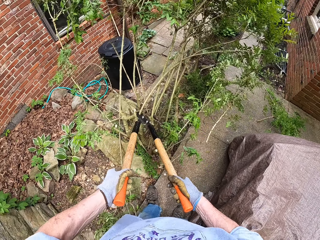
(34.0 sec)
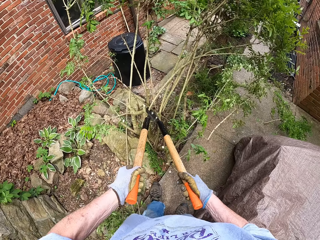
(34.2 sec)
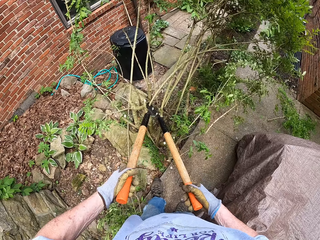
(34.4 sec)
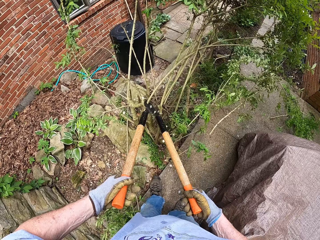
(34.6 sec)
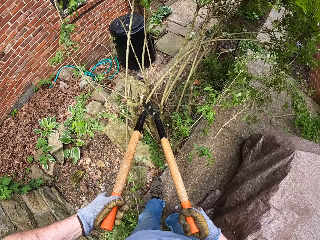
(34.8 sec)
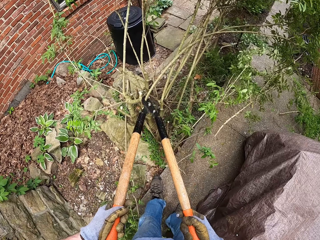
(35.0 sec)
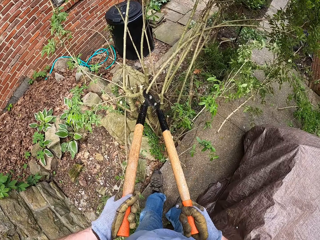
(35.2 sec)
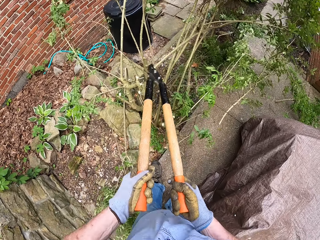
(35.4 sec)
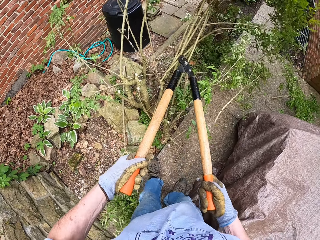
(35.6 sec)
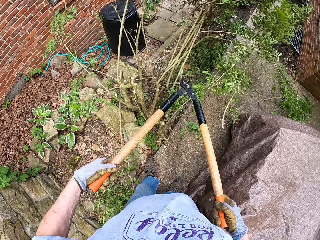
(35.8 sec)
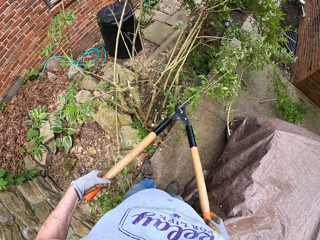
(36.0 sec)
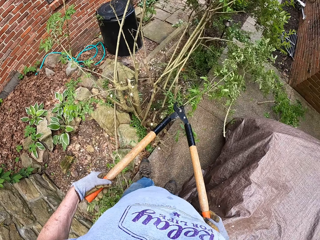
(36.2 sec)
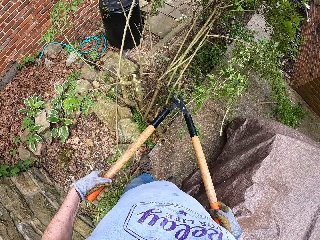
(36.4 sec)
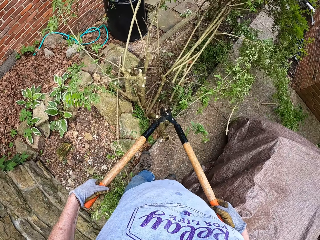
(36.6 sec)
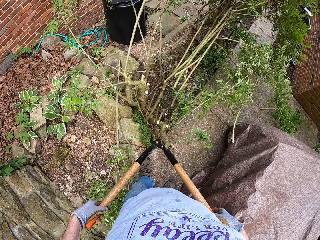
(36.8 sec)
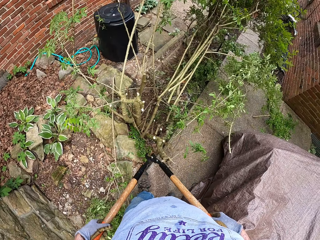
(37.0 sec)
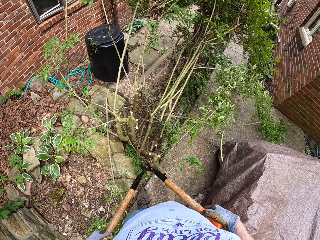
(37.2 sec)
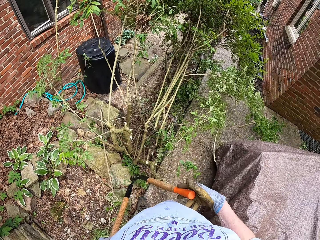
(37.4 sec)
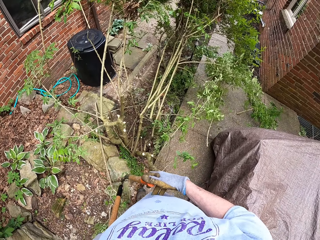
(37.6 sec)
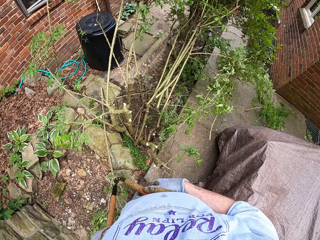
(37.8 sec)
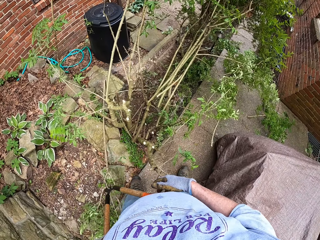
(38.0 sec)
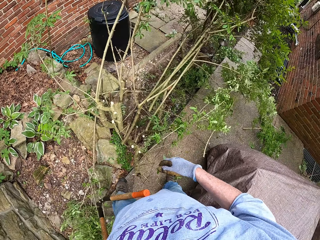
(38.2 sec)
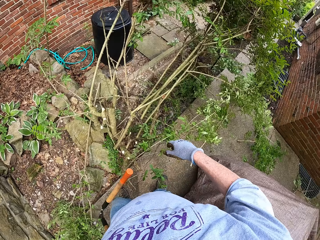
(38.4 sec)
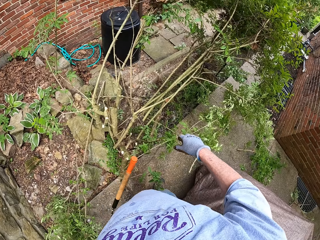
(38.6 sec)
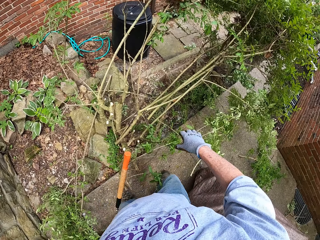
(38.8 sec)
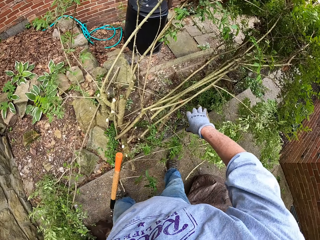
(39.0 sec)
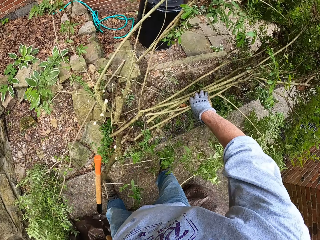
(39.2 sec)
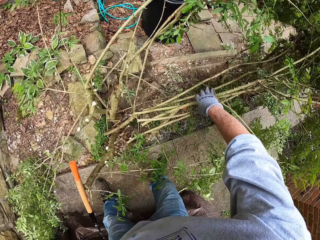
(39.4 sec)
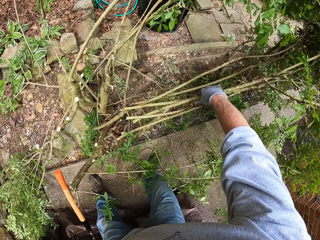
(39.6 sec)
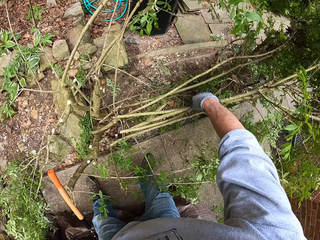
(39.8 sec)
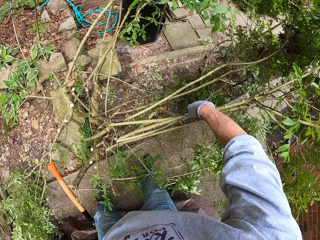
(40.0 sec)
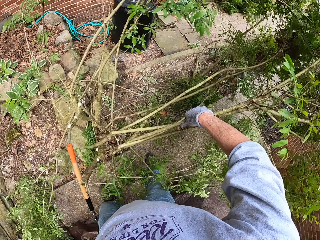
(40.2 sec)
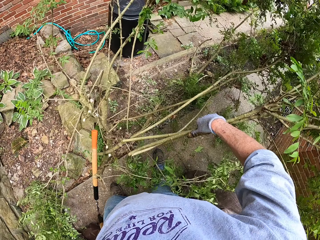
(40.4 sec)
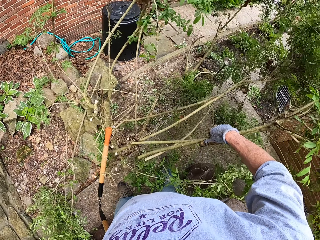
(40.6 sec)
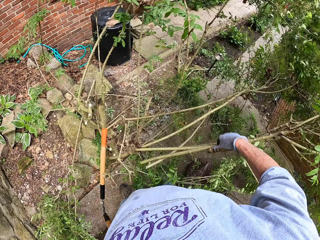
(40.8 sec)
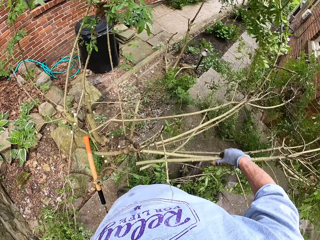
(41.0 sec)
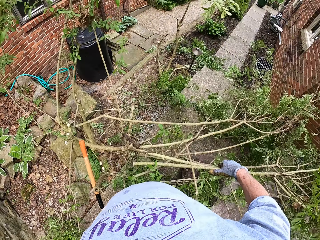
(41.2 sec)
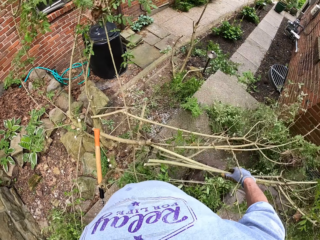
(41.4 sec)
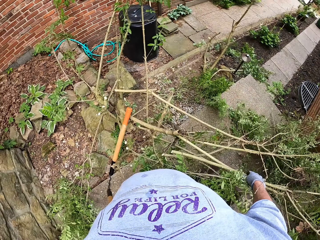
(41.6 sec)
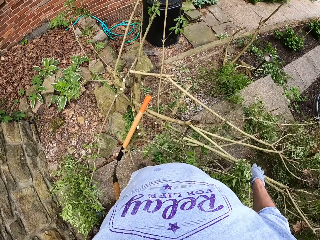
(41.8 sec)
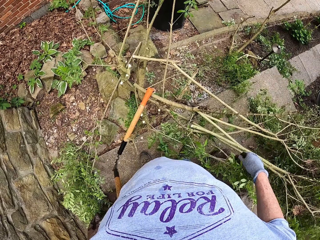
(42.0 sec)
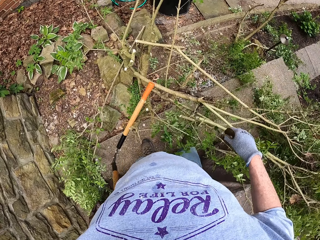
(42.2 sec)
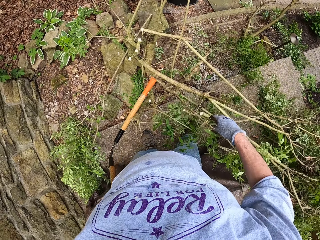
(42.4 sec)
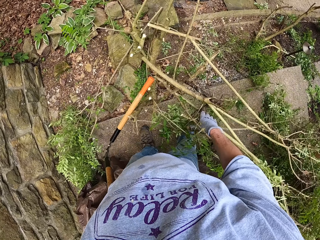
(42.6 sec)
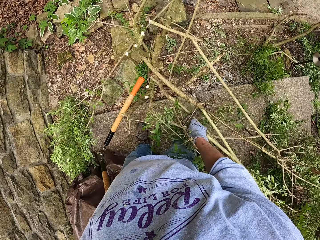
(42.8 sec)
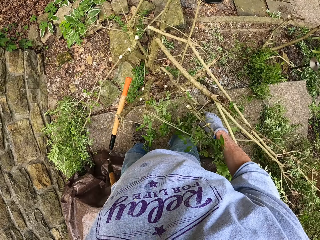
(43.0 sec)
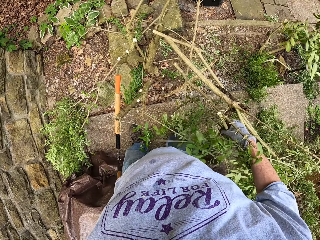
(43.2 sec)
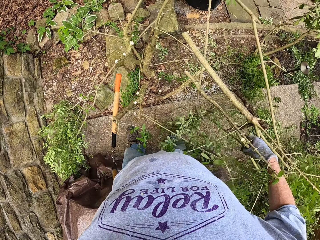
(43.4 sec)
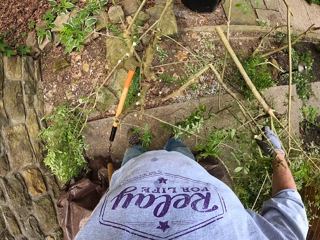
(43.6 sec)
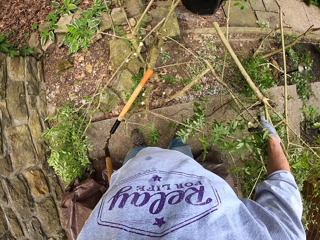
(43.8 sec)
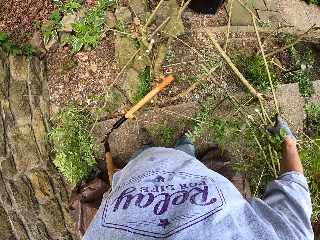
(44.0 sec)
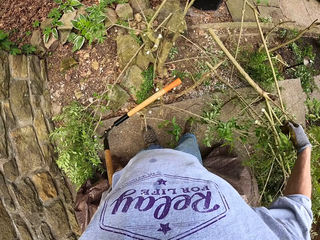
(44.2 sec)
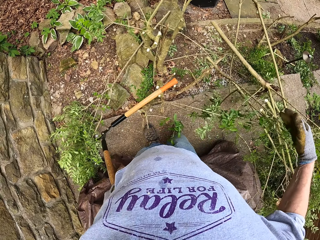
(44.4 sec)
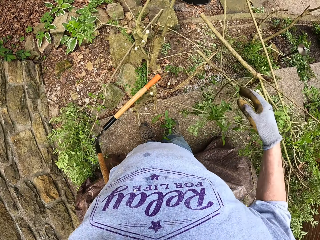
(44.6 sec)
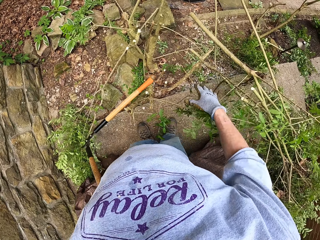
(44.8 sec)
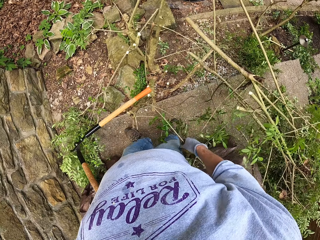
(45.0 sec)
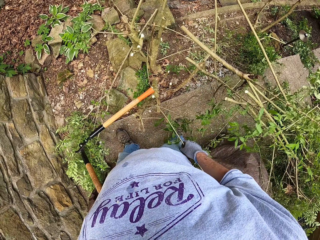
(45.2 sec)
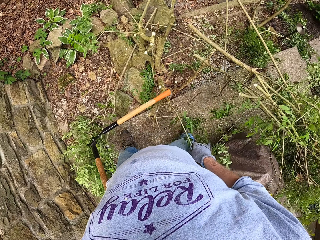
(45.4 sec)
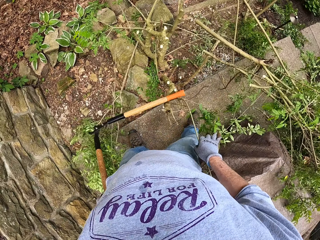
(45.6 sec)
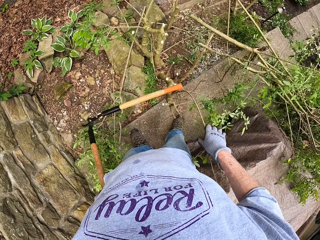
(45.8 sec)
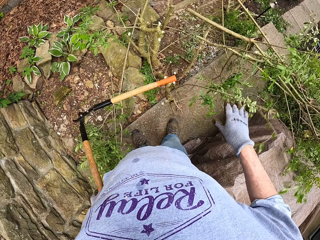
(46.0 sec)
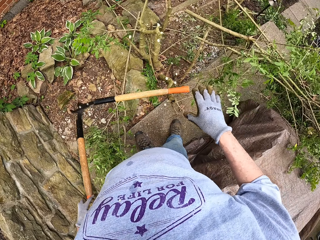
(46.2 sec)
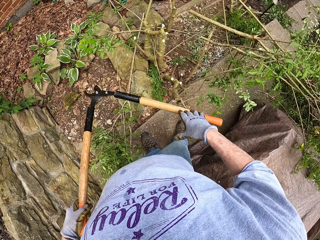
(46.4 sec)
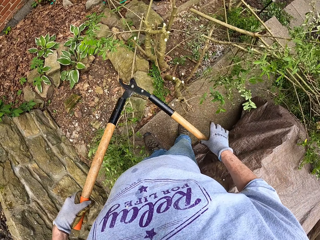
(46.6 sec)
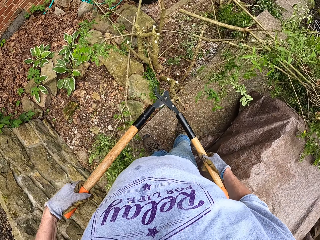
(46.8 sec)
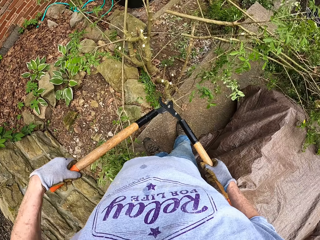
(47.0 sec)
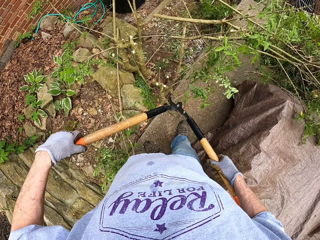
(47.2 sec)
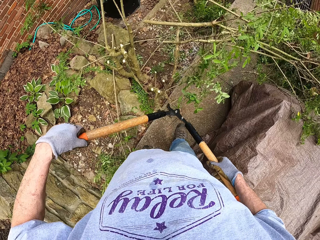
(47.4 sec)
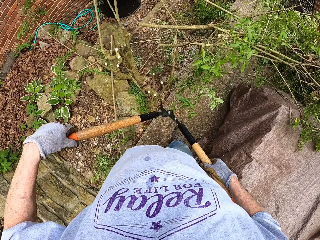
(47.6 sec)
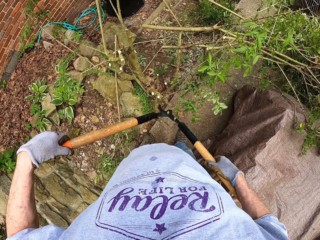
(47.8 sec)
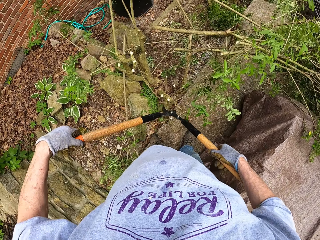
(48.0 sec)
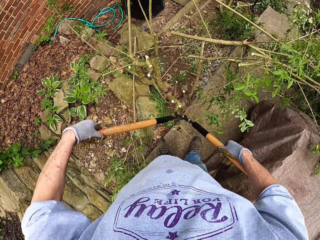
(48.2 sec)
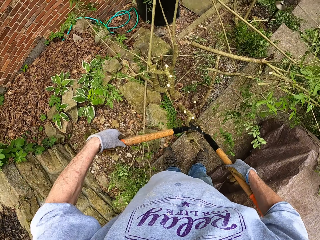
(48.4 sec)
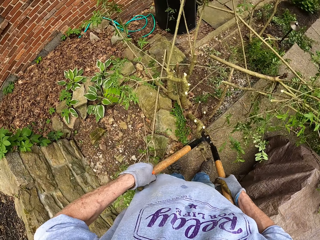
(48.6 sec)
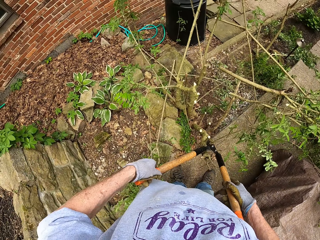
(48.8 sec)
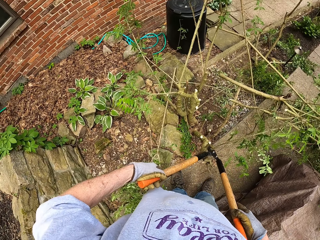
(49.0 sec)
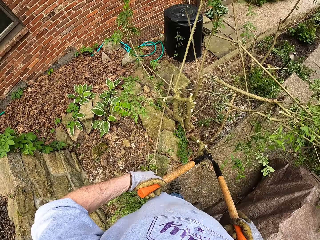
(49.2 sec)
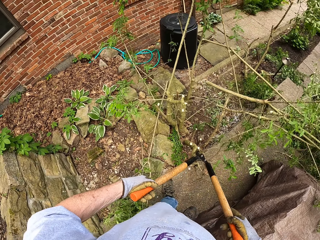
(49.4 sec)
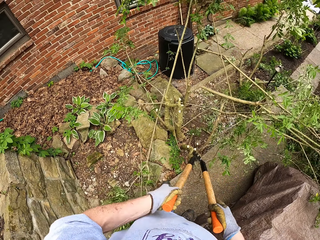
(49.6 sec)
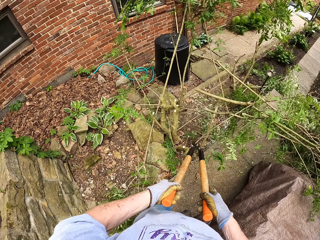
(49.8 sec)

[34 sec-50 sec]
The camera wearer picks the branches. They put the branches down. They pick the branches. They put the branches down on the ground. They cut the branches.

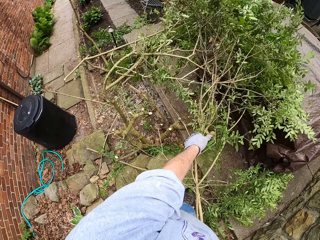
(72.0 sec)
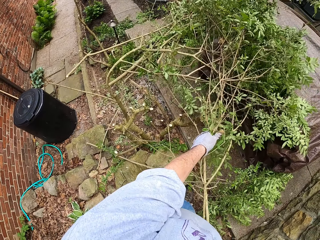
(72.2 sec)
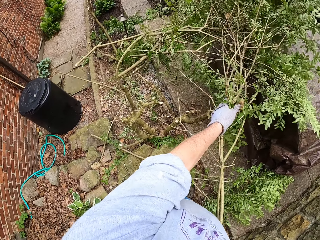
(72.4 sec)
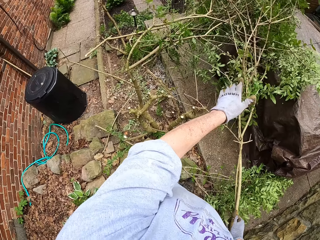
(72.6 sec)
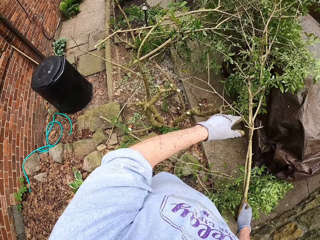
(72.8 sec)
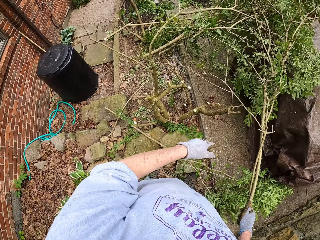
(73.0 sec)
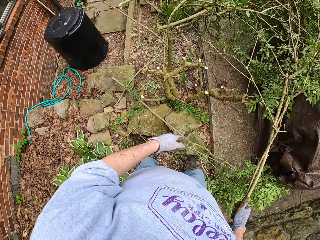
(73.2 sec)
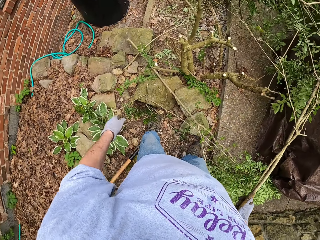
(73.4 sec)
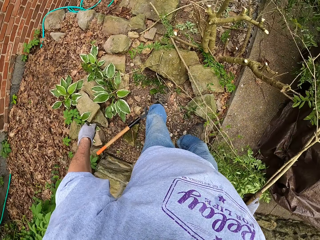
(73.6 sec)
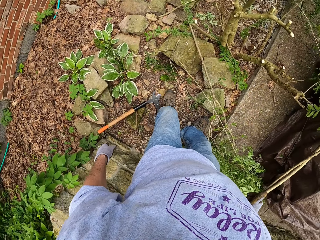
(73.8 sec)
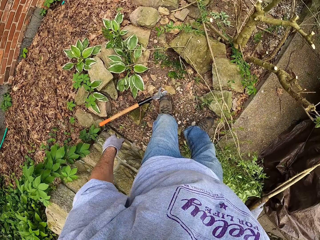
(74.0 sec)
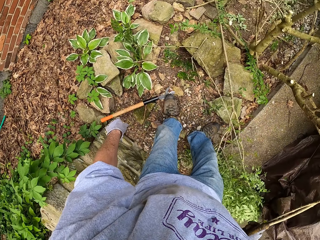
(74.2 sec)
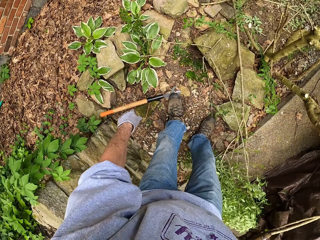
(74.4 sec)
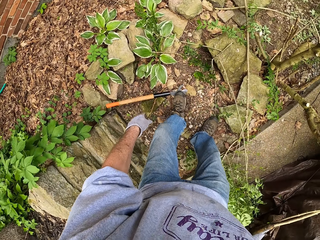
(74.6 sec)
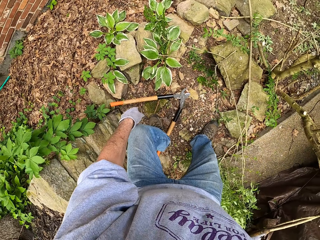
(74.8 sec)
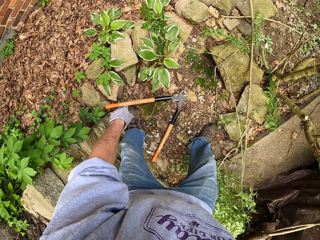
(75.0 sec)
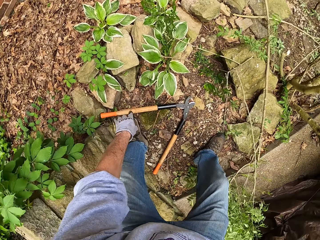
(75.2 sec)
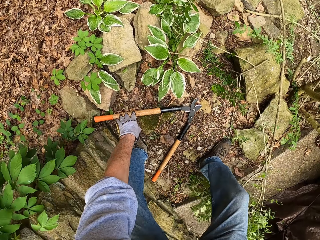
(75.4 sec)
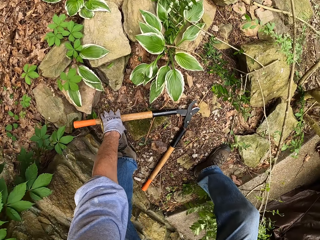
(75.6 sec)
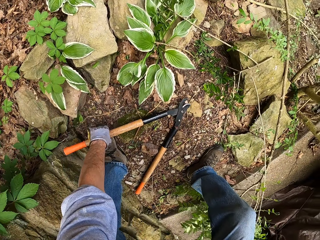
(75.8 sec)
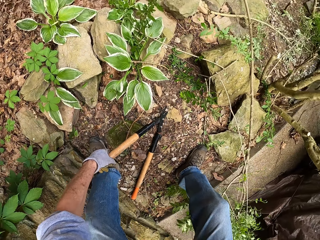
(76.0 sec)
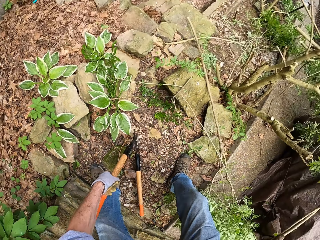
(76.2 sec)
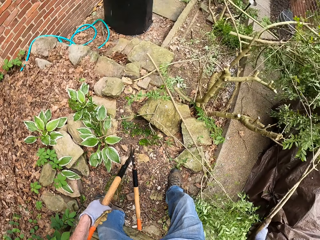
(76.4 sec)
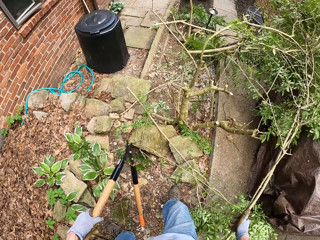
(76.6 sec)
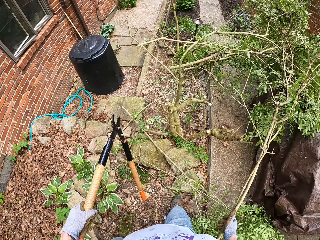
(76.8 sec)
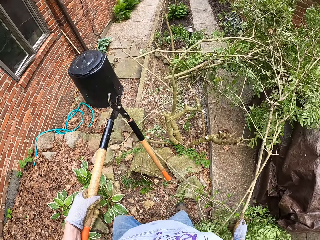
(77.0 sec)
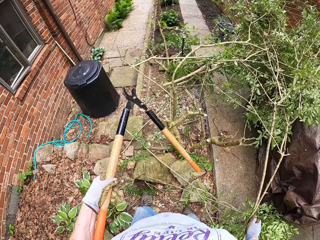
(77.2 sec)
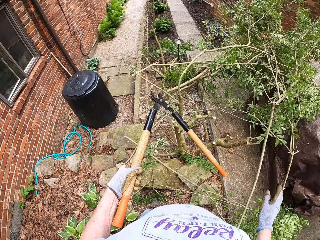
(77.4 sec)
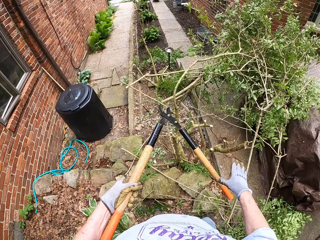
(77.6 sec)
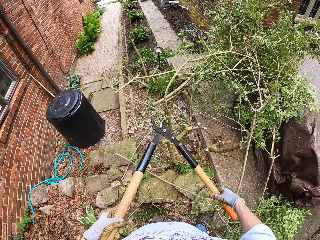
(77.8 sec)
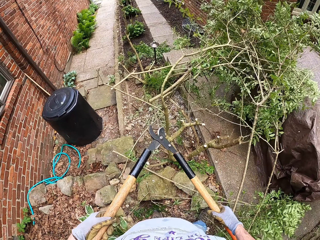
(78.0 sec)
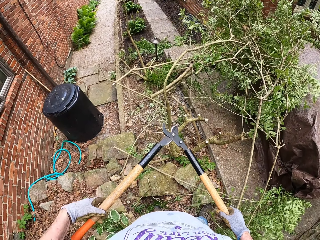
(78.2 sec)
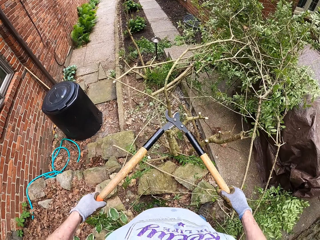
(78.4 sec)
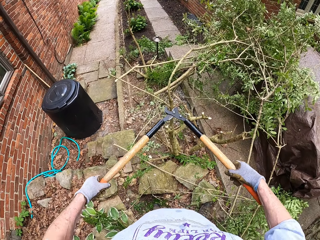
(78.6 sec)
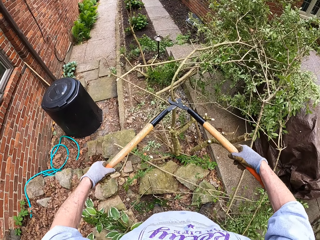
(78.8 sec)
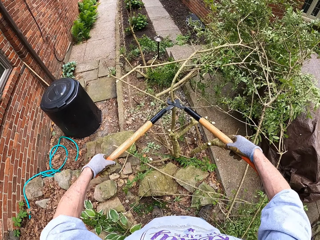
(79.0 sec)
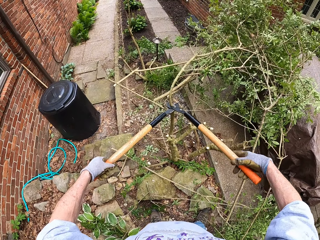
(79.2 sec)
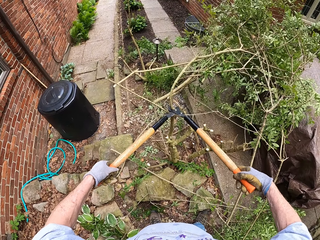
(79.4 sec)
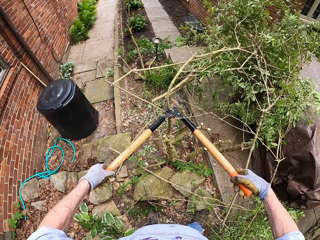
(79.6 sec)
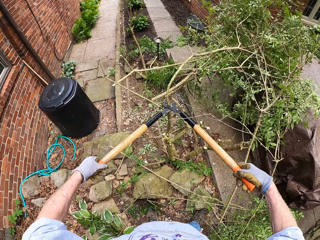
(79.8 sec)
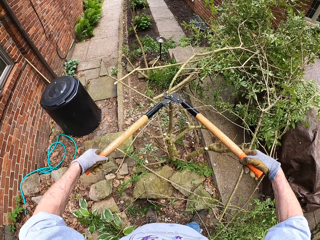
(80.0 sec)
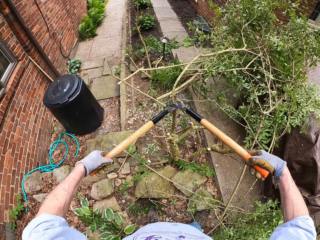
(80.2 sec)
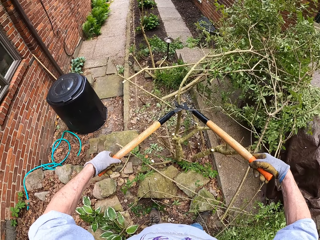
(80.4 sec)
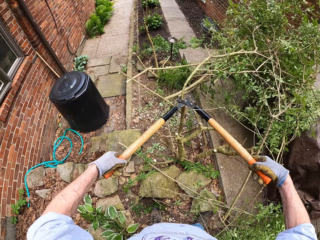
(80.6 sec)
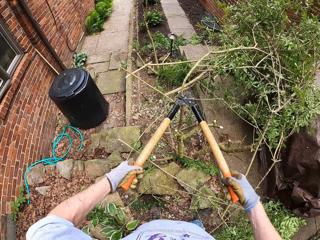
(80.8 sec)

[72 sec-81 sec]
The camera wearer puts the branches aside. They pick the pruning shears. They put the branches down. They cut the branches.
